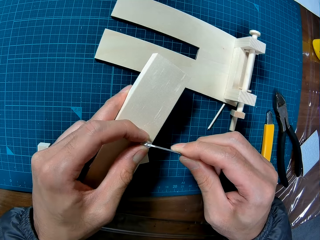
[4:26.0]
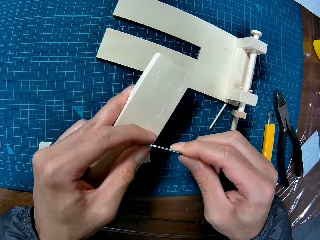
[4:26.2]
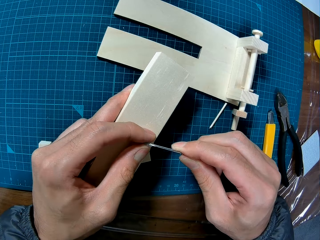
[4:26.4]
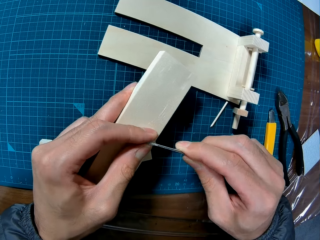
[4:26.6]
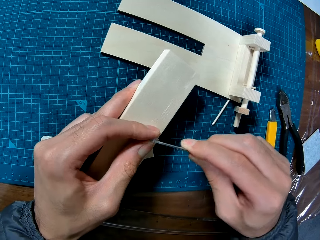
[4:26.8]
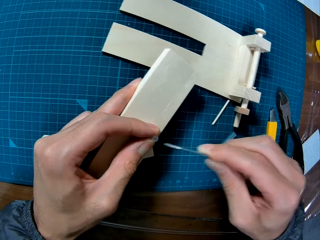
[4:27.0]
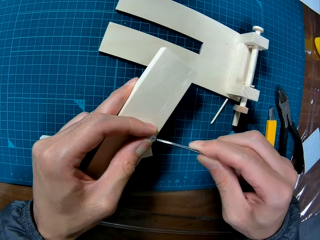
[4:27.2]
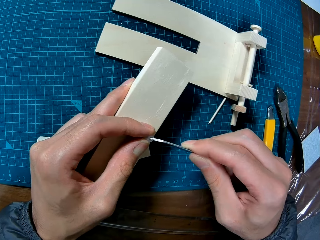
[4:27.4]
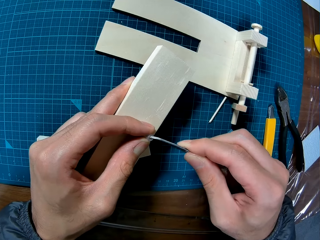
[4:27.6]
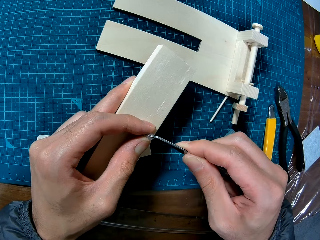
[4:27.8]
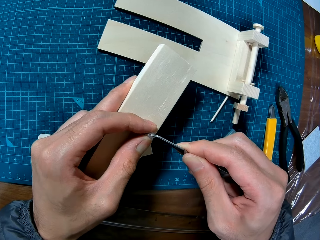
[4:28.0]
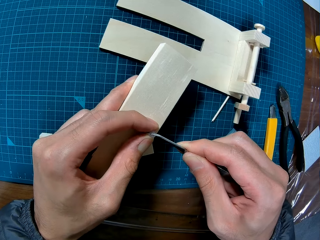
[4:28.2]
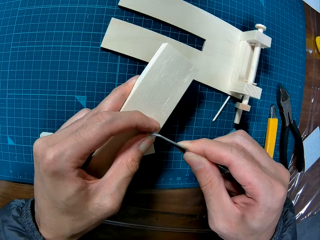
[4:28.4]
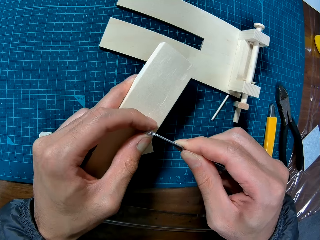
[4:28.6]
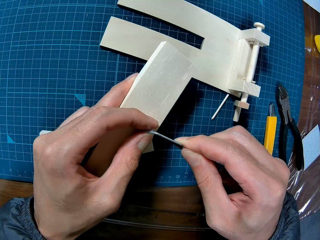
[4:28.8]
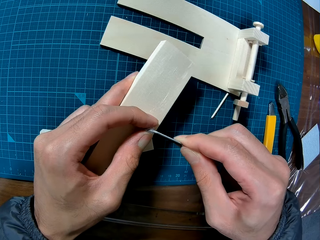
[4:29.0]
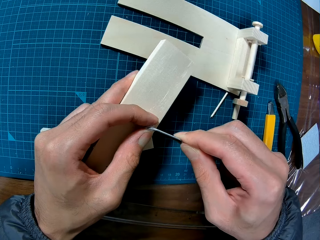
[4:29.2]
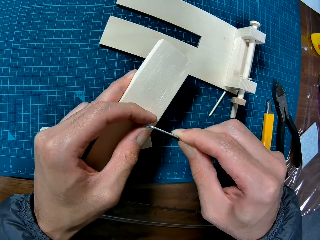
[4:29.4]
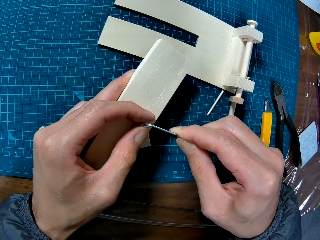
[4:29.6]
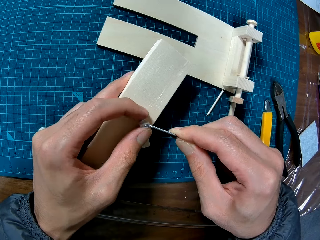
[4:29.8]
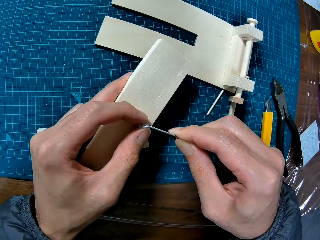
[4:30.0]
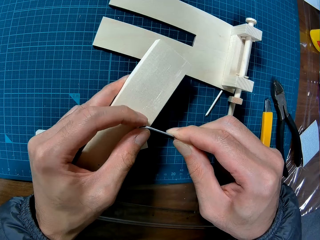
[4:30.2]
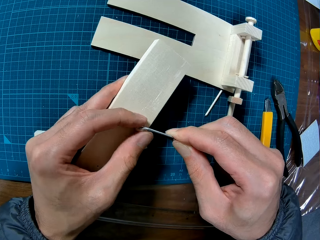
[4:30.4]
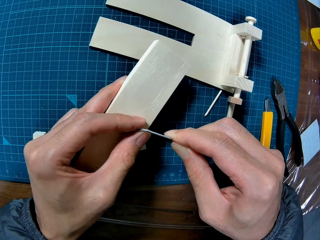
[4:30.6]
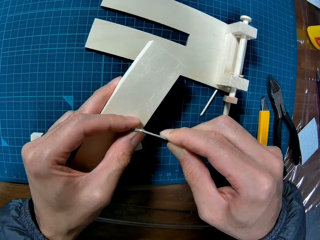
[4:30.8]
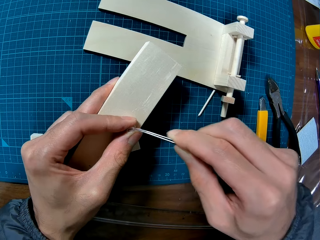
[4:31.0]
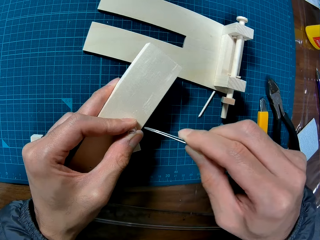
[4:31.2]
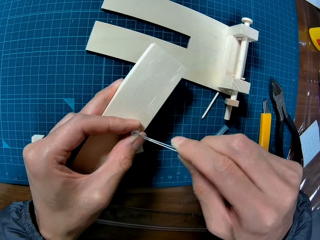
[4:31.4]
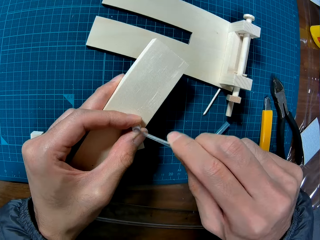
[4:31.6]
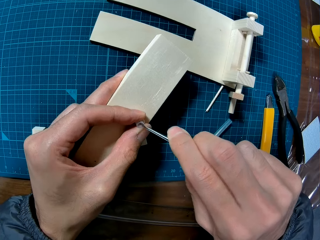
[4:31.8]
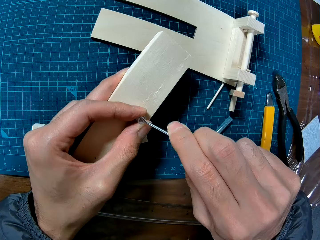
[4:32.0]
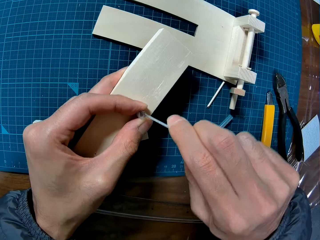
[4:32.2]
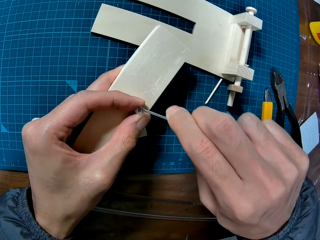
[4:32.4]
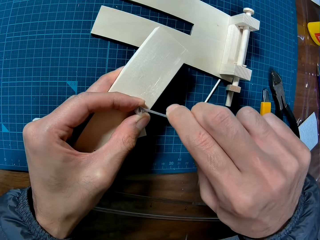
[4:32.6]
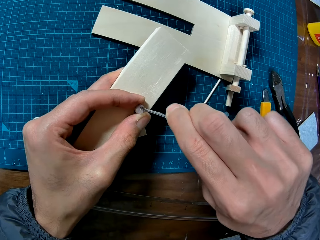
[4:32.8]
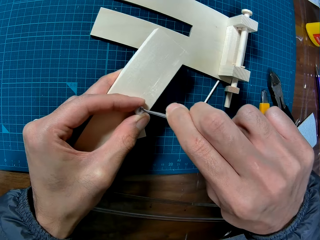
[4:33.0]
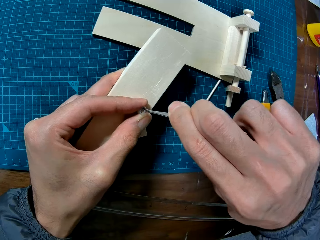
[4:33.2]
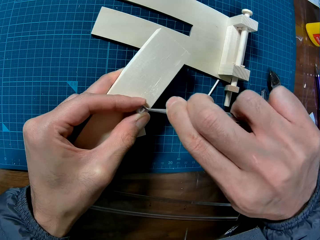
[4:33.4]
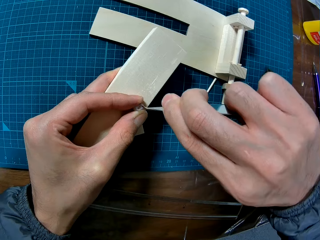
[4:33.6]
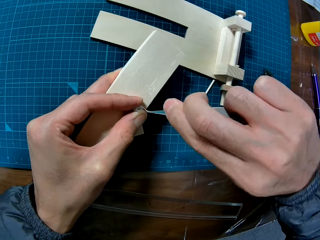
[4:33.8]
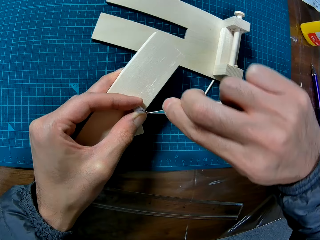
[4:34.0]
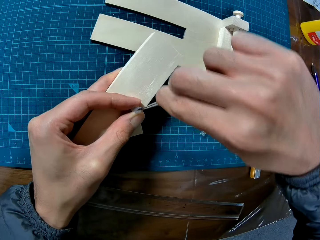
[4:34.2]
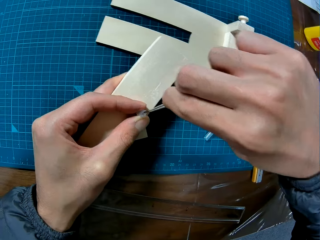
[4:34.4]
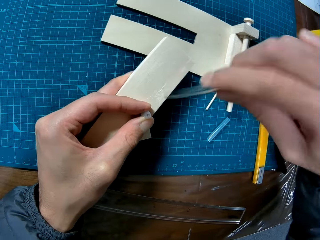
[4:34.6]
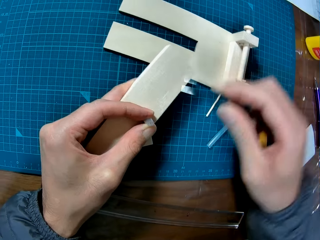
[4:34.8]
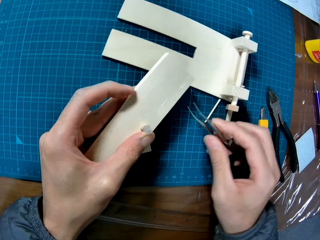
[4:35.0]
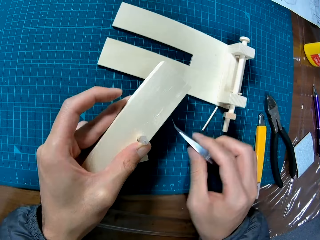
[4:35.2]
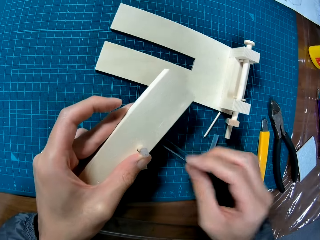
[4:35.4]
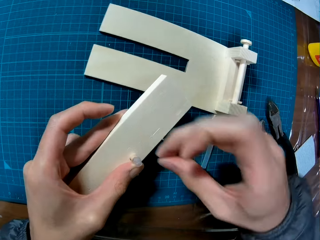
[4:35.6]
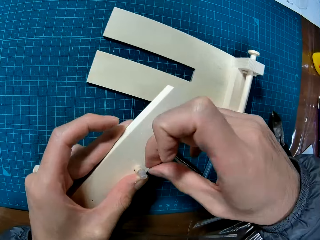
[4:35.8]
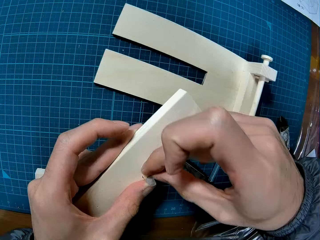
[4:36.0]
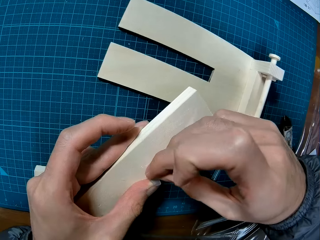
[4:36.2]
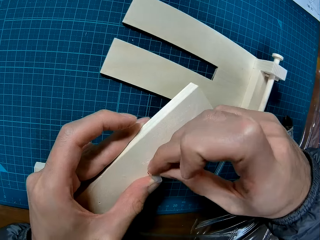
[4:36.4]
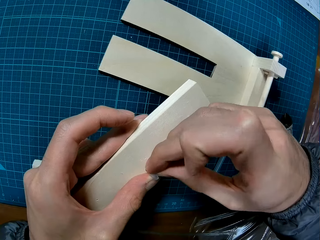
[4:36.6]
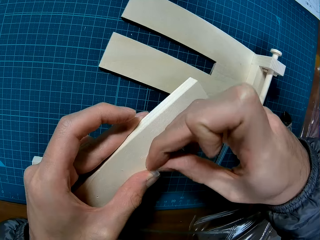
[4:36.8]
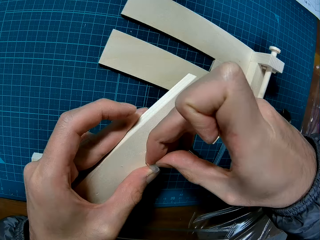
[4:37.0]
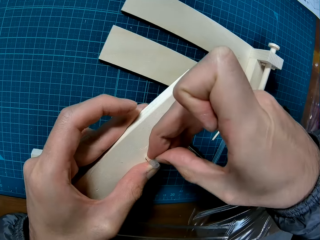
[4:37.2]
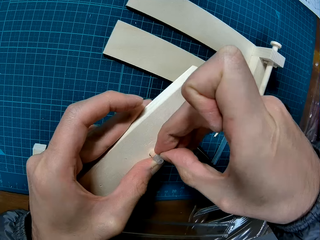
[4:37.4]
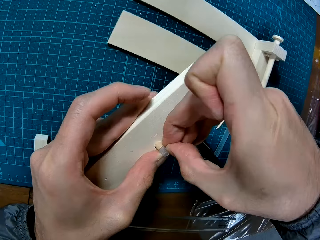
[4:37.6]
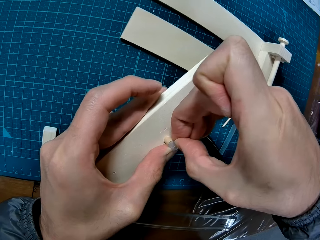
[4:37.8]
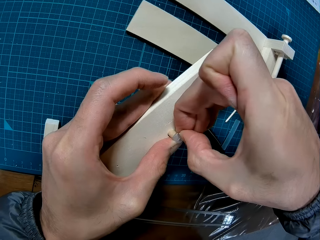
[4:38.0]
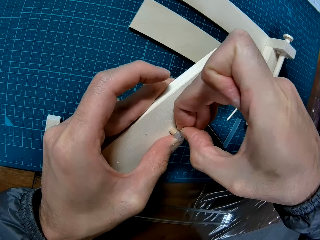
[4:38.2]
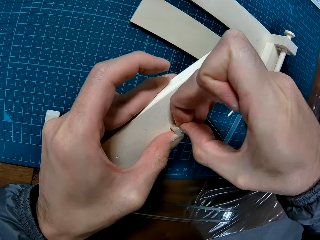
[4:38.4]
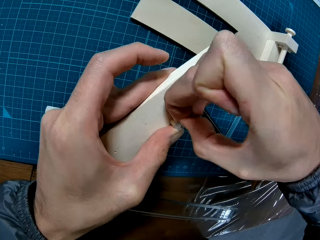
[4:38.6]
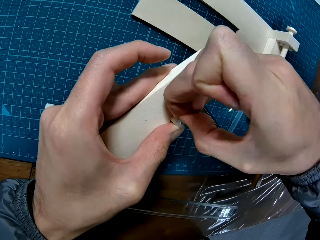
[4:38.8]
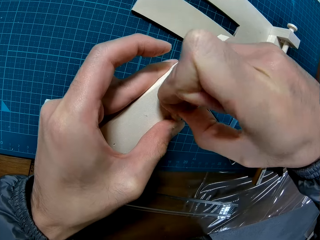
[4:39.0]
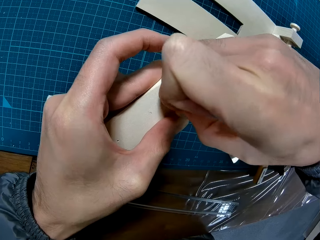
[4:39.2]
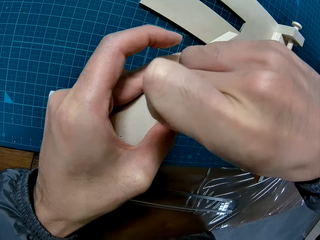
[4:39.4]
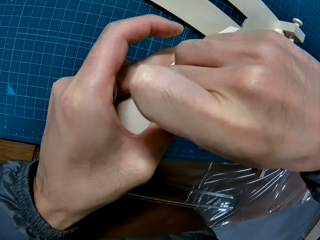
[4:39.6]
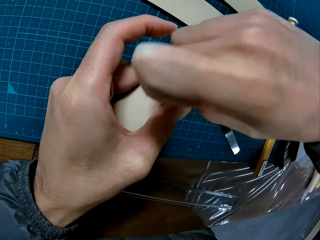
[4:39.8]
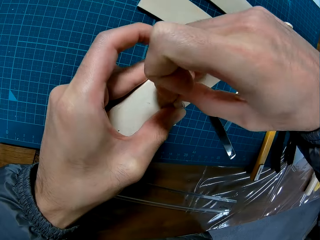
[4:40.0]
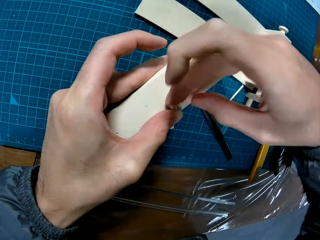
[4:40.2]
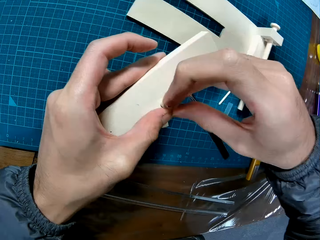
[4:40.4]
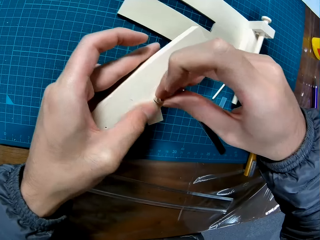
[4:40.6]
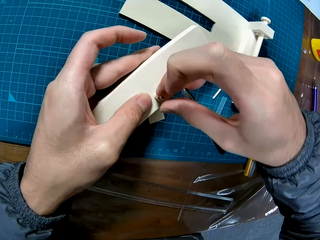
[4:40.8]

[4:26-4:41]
The camera wearer drops the pair of tweezers on the table. He fixes the piece of transparent rubber tube on the wooden frame with his hands.

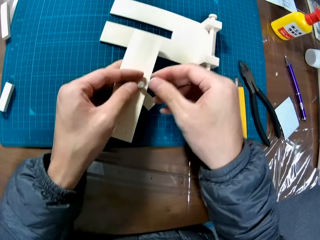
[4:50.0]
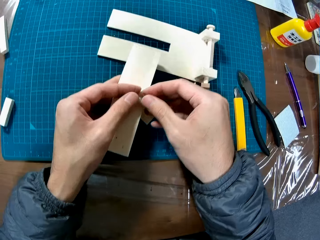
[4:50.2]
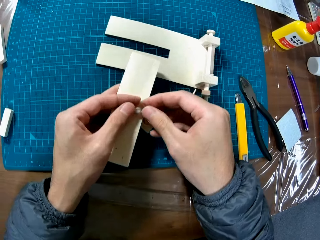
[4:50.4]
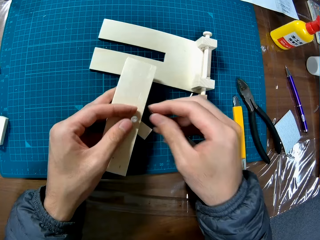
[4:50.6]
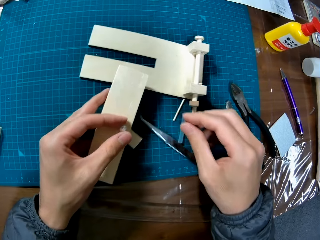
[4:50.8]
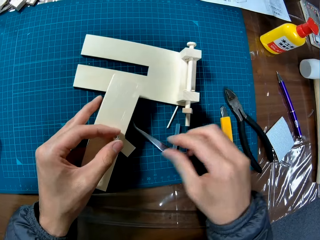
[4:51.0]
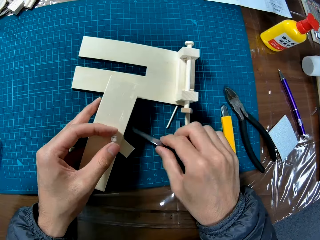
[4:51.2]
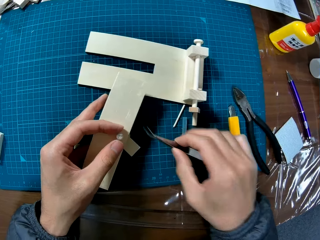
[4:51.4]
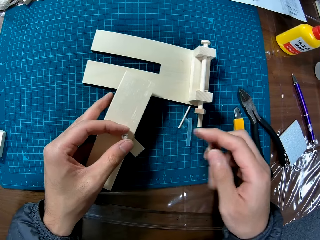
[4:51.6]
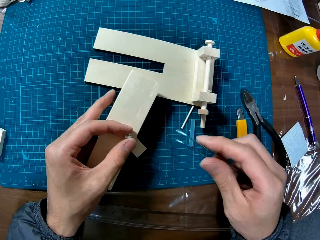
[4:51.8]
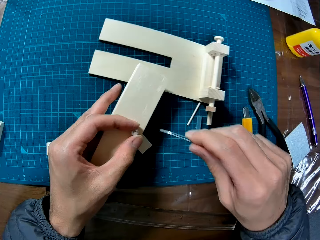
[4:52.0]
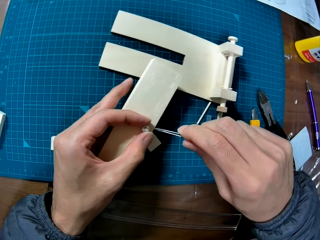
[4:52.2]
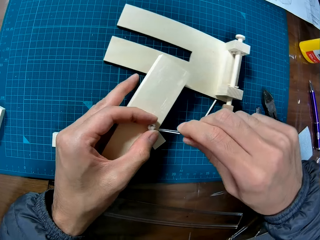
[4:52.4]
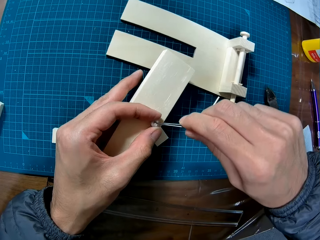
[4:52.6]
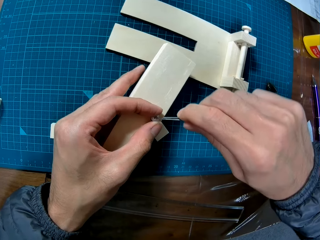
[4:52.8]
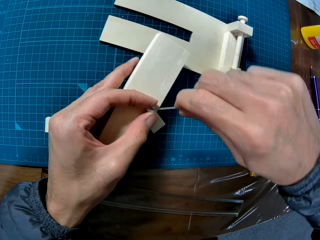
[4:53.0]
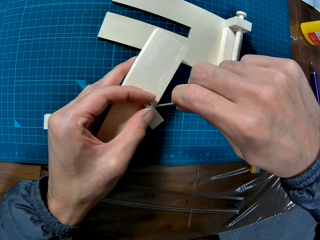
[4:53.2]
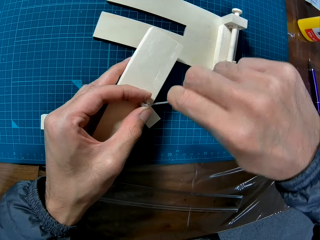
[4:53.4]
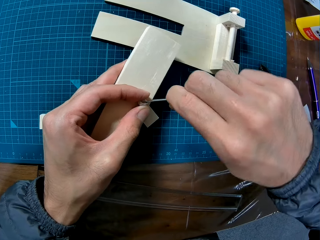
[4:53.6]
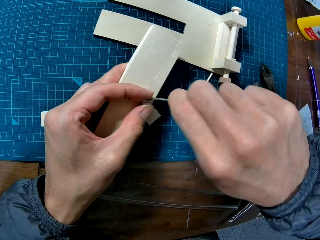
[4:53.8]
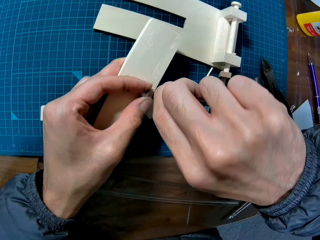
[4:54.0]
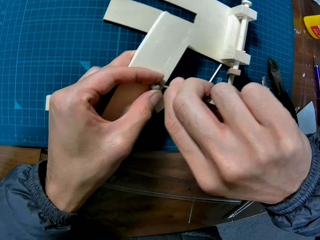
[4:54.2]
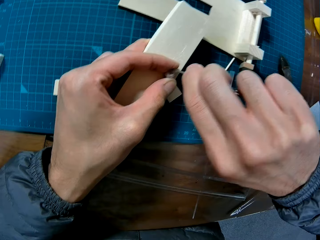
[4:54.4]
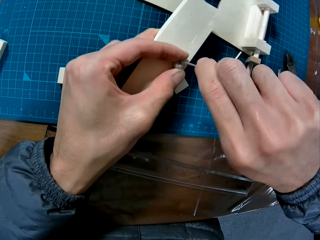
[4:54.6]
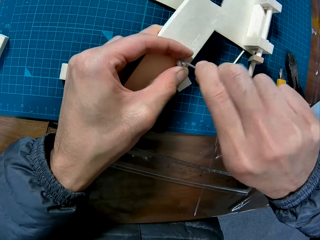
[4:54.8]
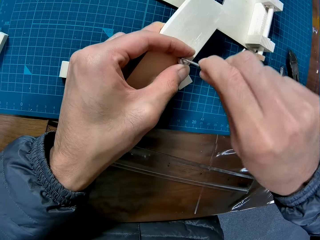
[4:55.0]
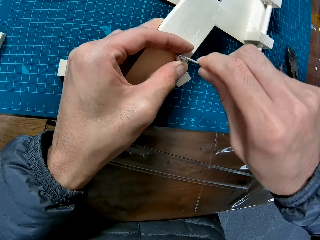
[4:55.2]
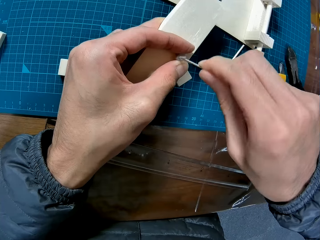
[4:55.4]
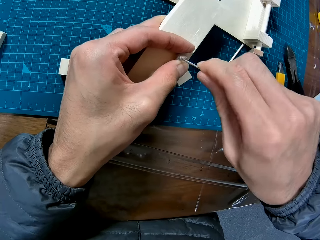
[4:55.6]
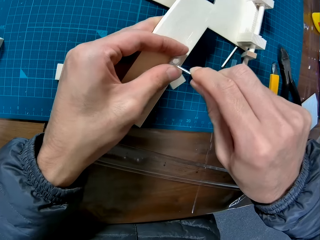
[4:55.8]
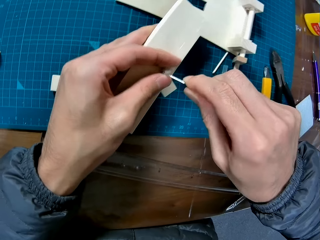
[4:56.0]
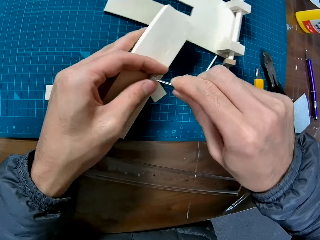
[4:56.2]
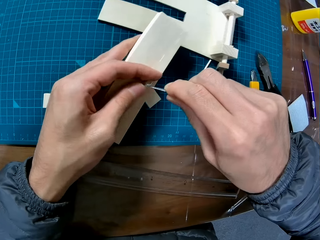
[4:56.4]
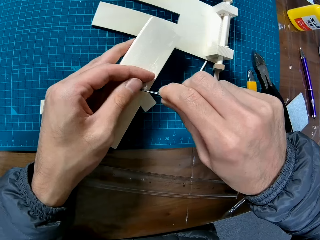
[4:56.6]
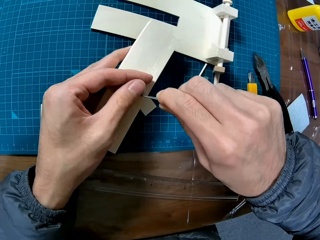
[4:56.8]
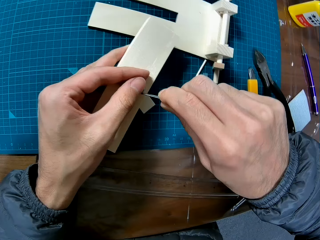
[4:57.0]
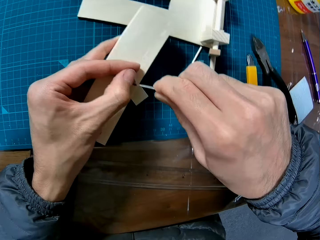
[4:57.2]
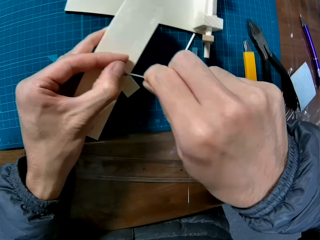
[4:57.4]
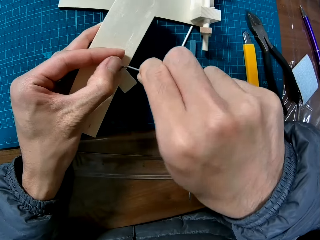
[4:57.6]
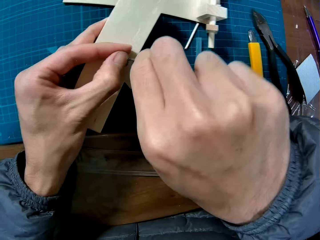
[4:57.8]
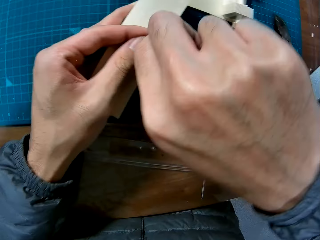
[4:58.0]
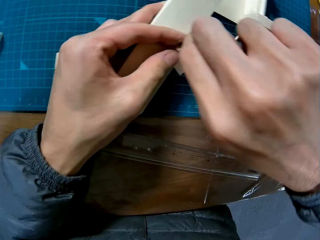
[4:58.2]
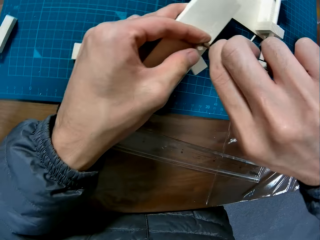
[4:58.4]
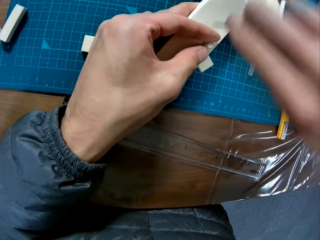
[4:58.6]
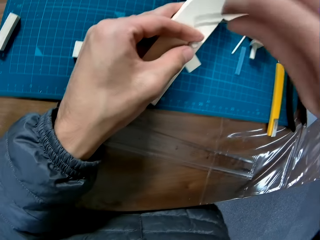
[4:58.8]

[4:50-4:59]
The camera wearer picks up the tweezer on the cutting mat on the table. He holds the tweezer. He adjusts a plastic extension on the wooden craft with the tweezer in his right hand.
